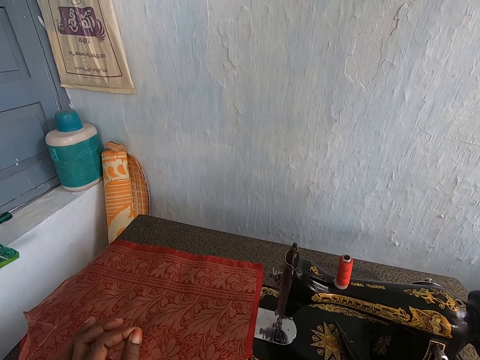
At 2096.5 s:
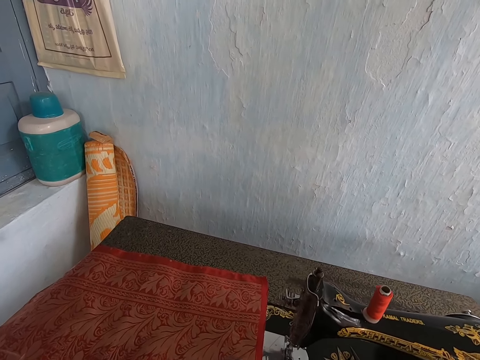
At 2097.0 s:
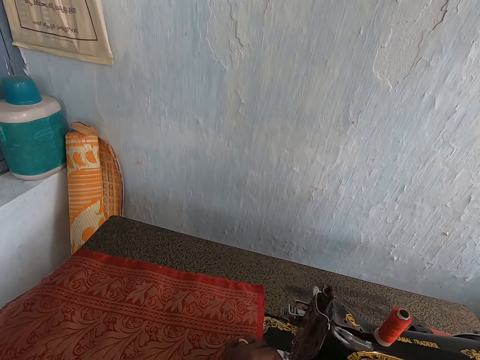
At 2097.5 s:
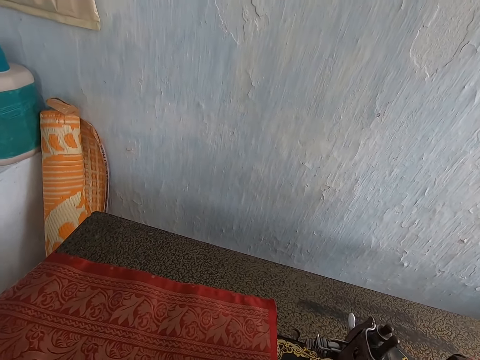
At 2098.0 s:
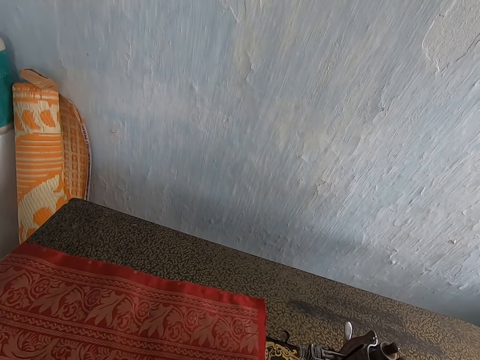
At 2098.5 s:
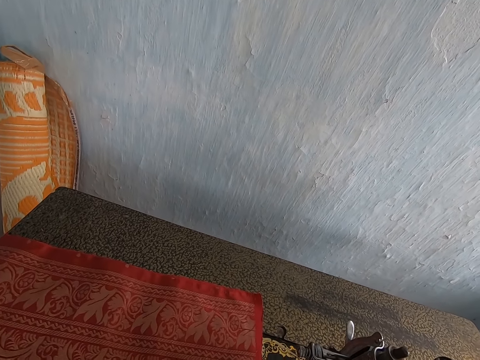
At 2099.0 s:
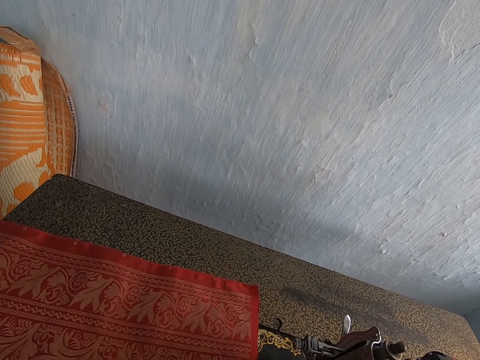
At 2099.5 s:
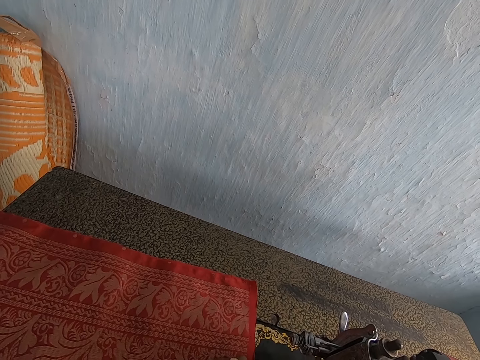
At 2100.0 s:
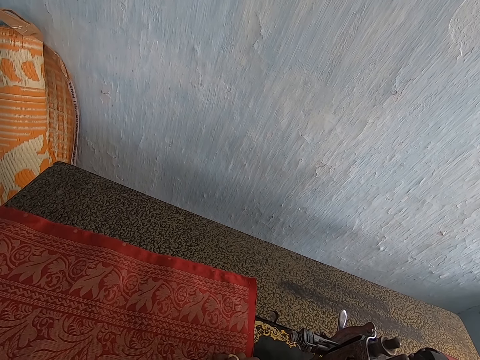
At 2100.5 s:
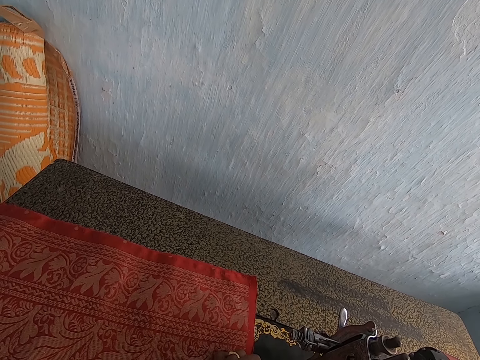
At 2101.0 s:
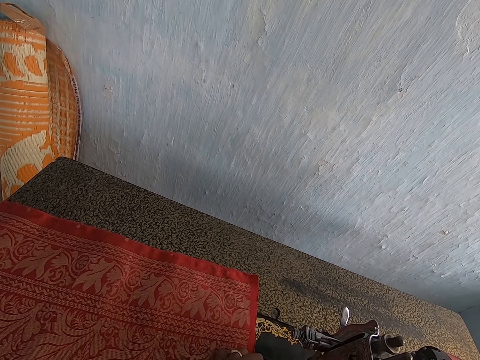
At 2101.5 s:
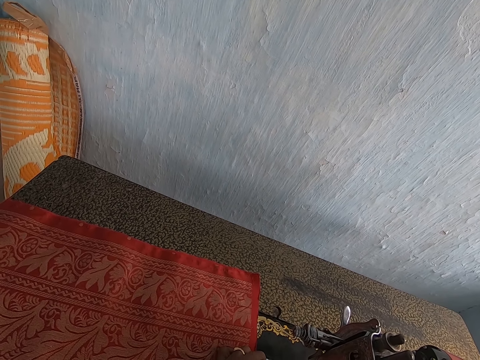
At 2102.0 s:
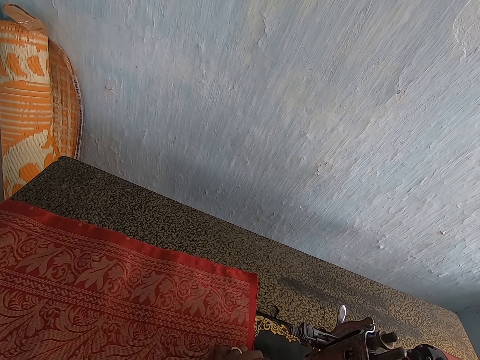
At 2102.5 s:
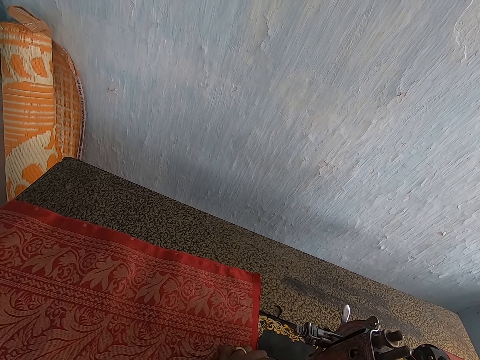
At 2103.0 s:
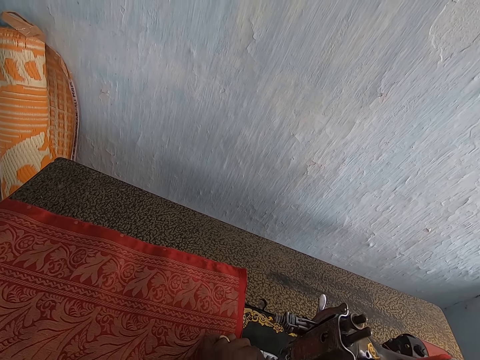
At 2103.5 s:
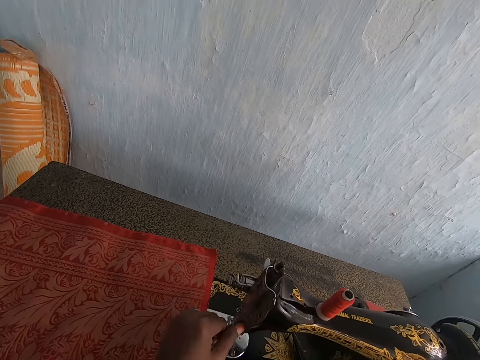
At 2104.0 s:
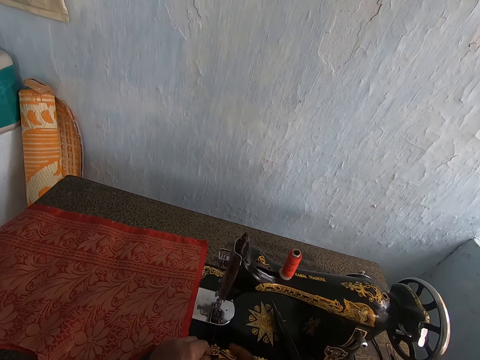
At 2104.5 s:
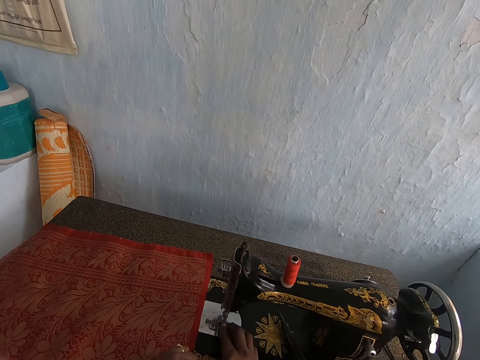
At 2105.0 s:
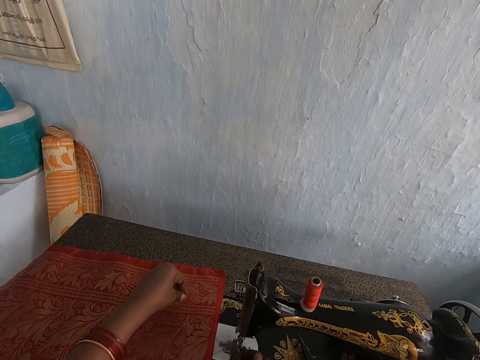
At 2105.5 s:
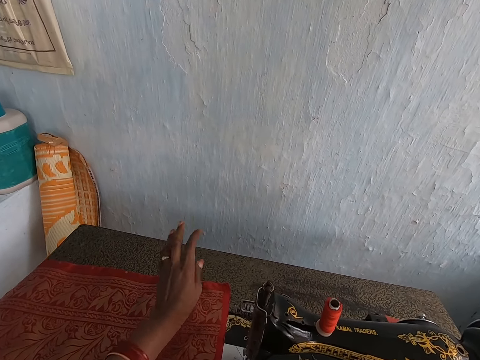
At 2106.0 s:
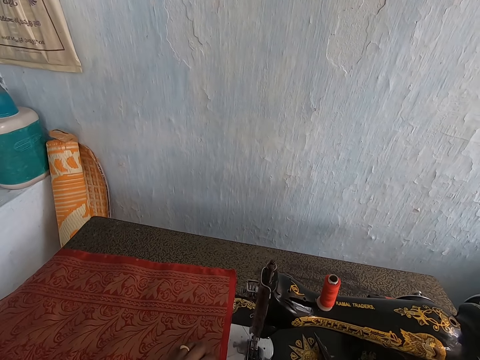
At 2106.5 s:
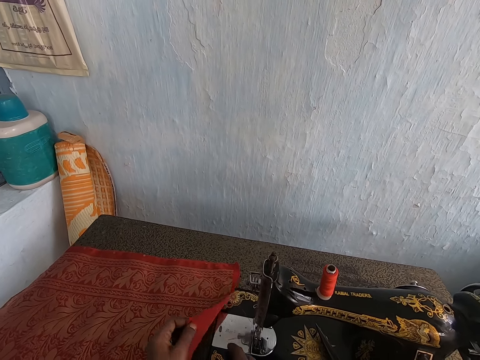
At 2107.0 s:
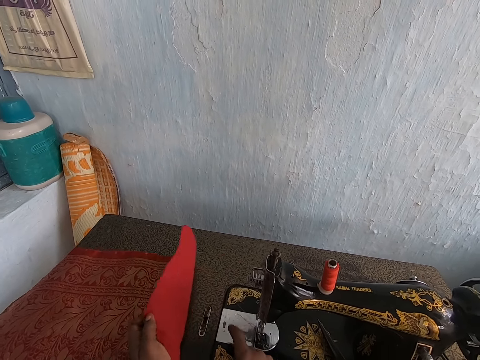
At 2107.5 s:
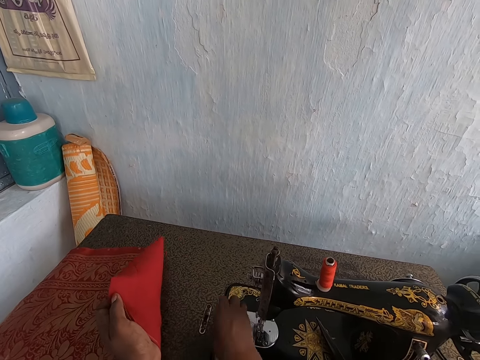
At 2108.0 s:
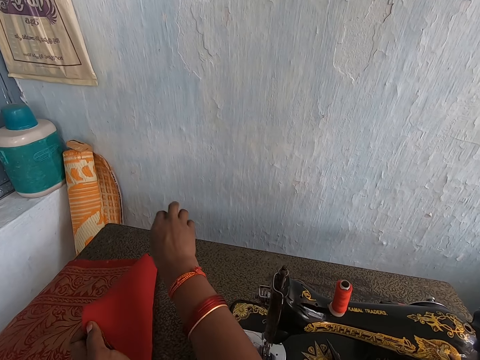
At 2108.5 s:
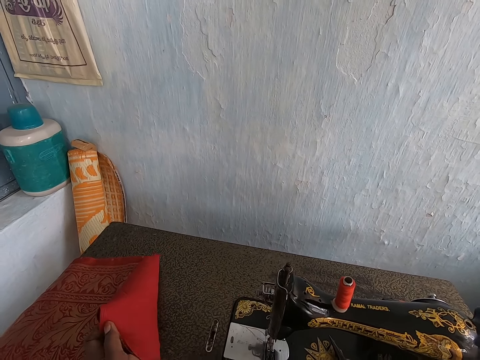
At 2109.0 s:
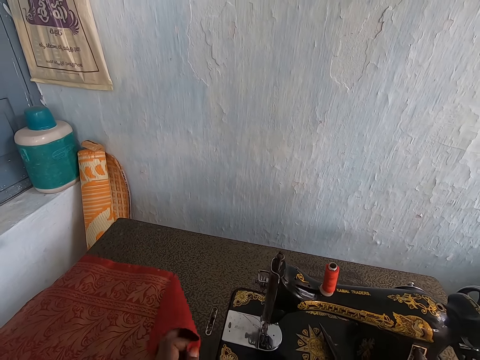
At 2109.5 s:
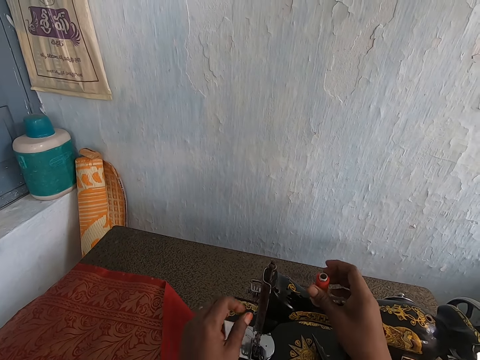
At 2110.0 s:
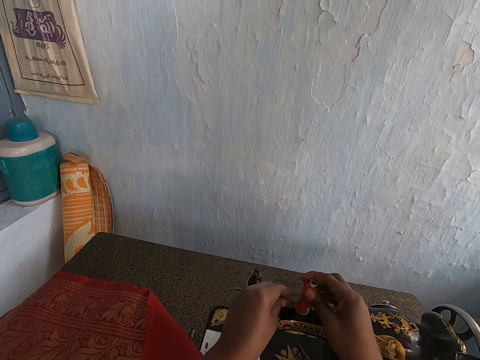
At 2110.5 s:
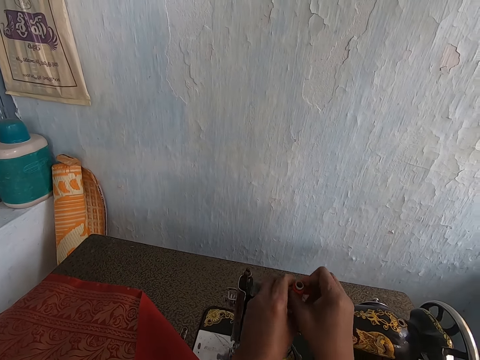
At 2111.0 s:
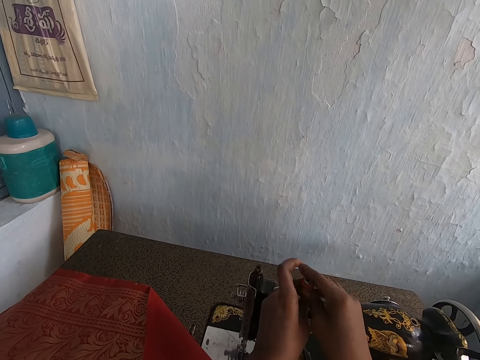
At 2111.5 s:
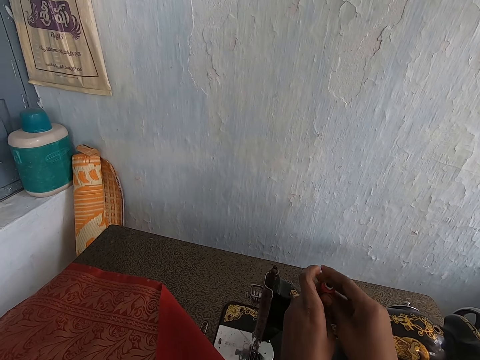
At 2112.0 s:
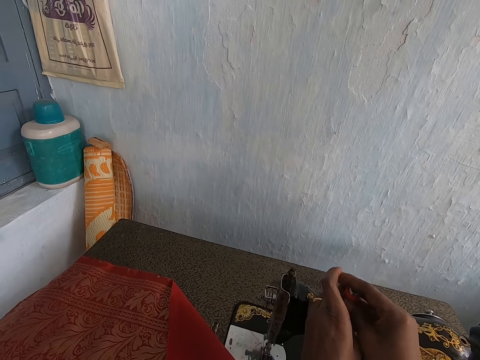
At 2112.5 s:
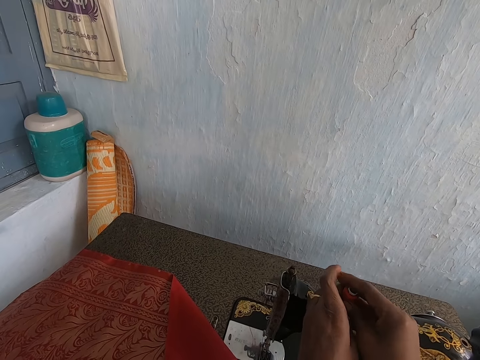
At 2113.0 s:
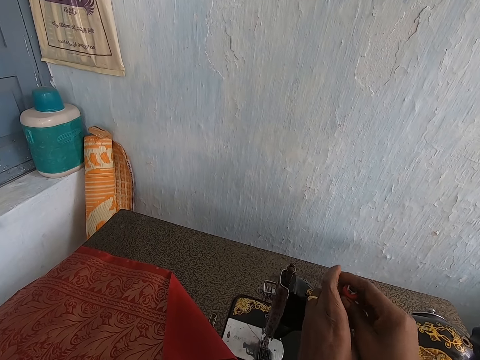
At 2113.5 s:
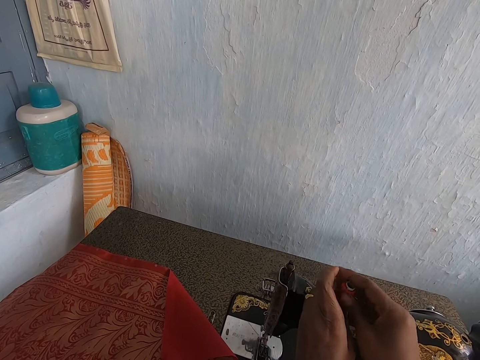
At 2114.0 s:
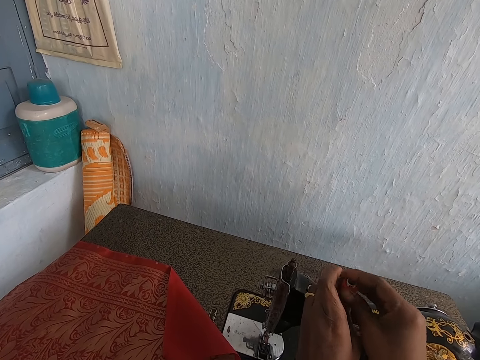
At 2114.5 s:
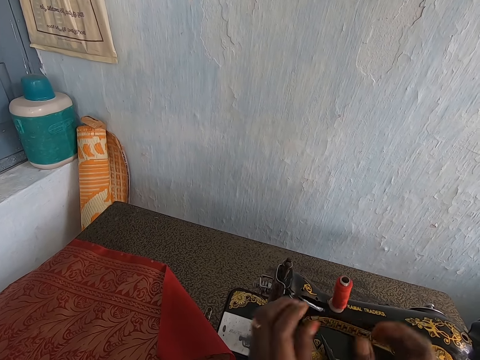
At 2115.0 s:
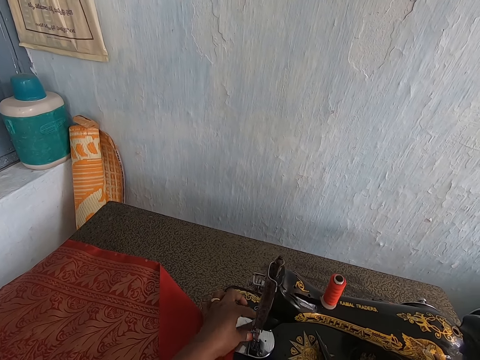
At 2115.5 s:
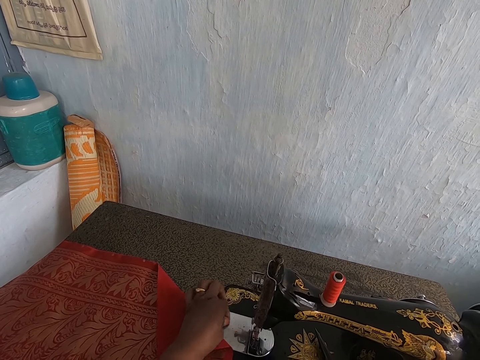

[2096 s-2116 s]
The camera wearer drops the pair of scissors in her right hand on the sewing machine. She moves towards the machine. She stays still beside the machine. She pulls a thread with the left hand. She flips the cloth. She moves the thread on the other sides with the right hand. She holds the thread with the right hand. She adjusts the thread on the spool pin with her right hand. She rolls the thread. She holds the thread with the left hand.
